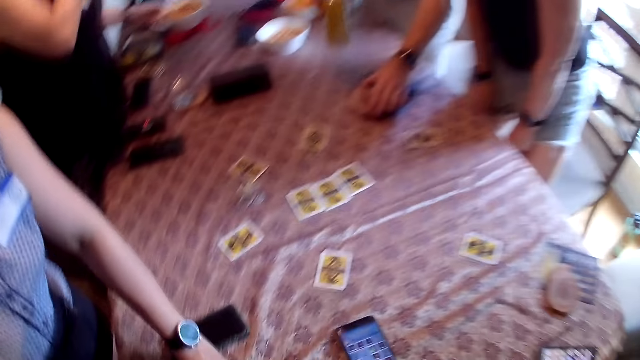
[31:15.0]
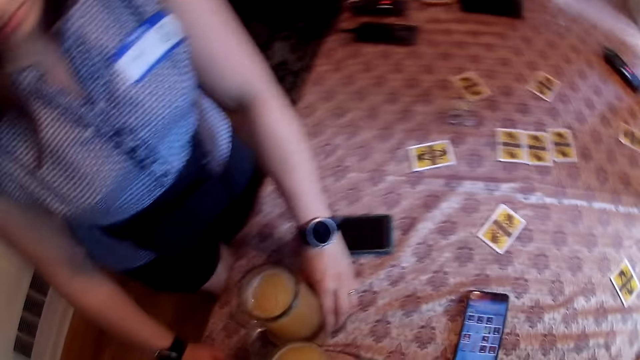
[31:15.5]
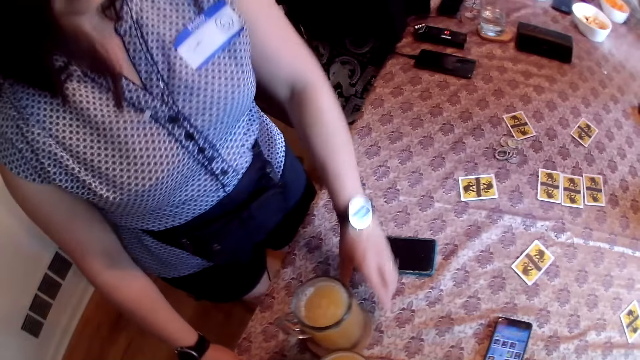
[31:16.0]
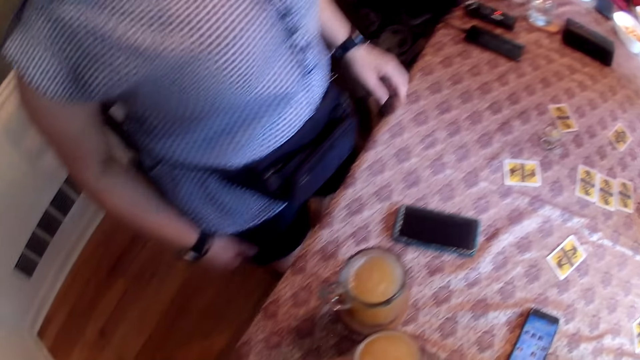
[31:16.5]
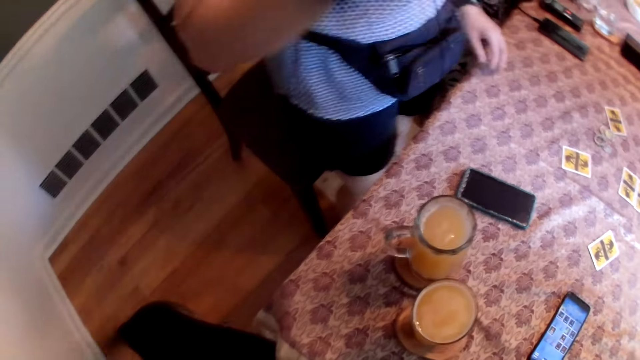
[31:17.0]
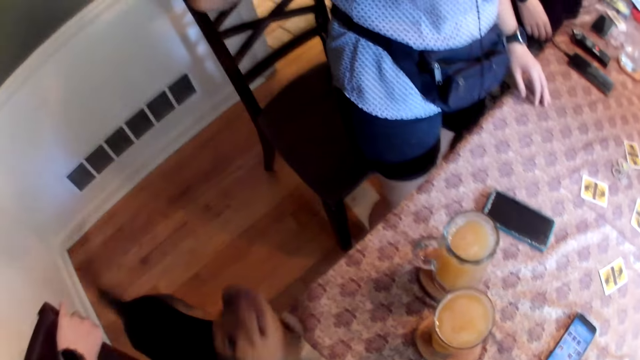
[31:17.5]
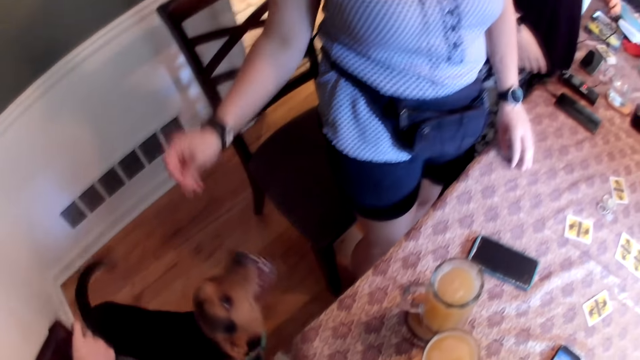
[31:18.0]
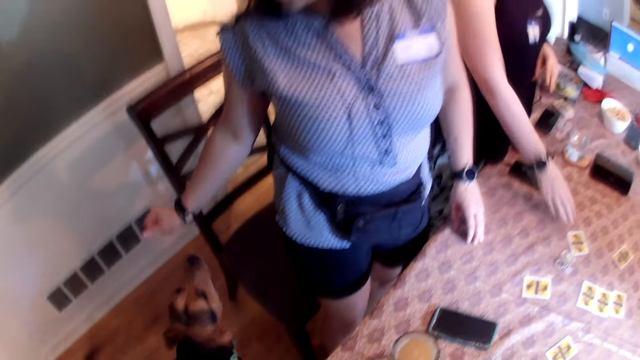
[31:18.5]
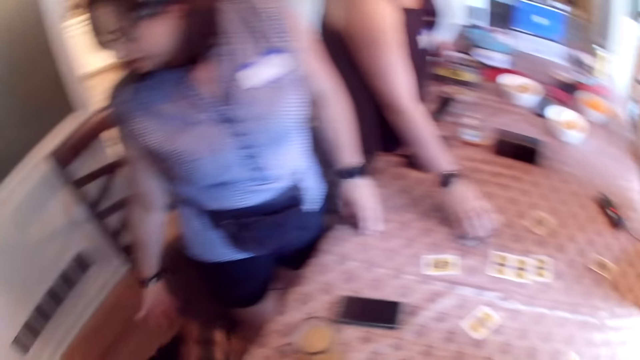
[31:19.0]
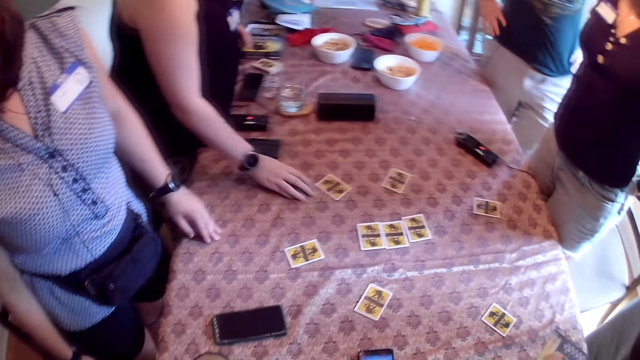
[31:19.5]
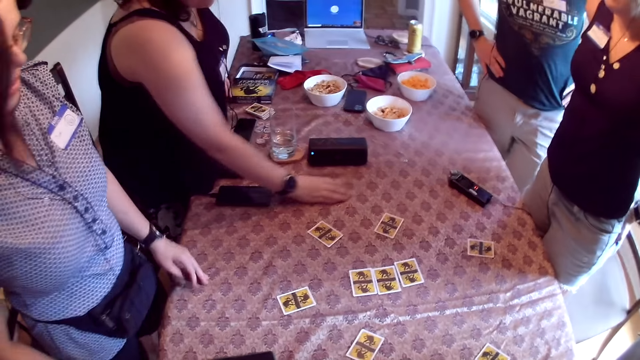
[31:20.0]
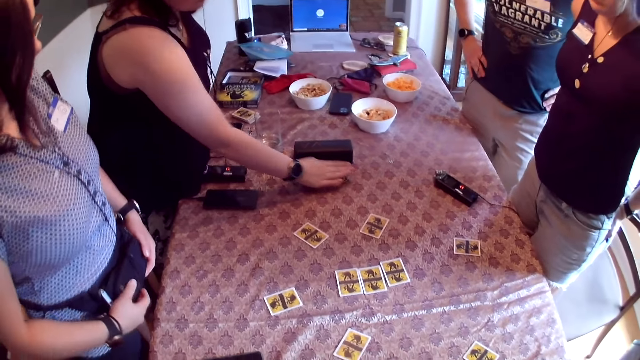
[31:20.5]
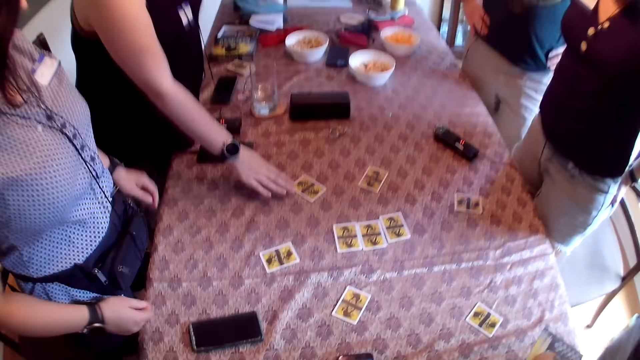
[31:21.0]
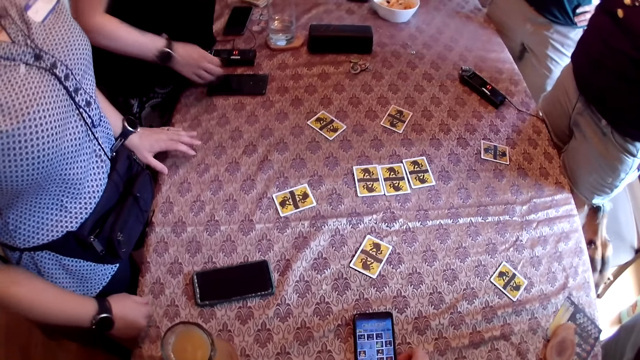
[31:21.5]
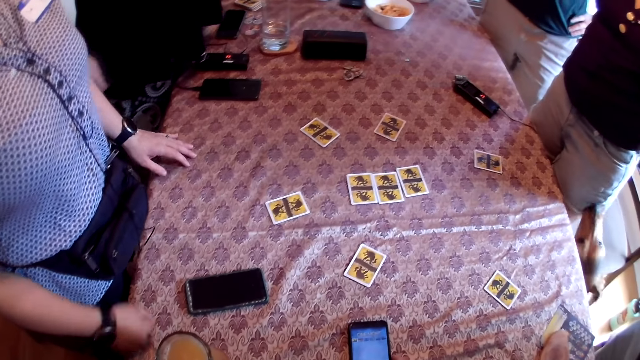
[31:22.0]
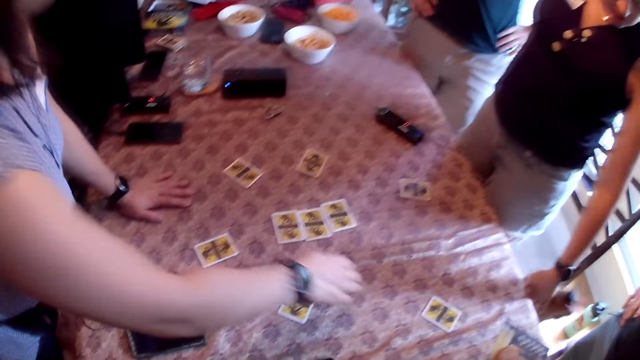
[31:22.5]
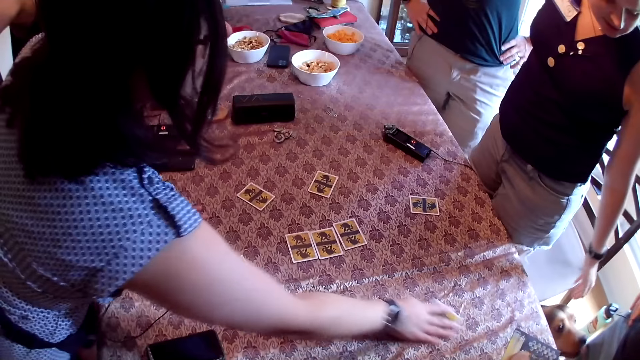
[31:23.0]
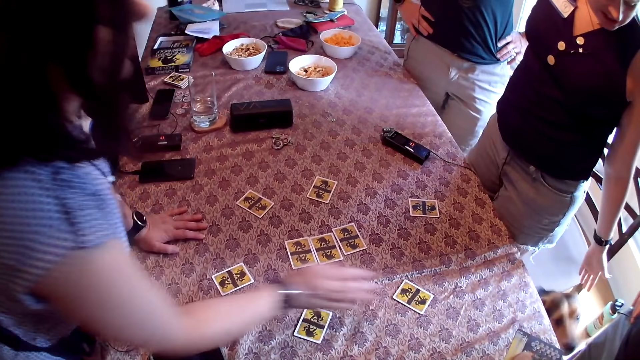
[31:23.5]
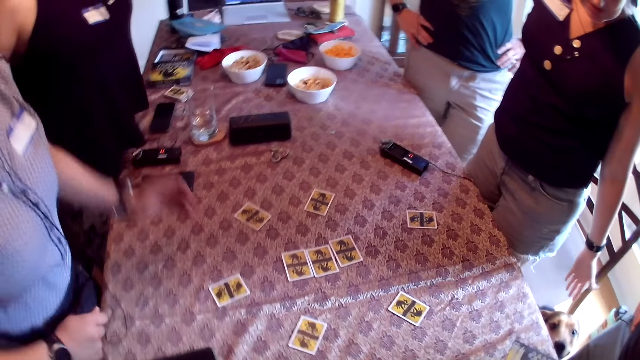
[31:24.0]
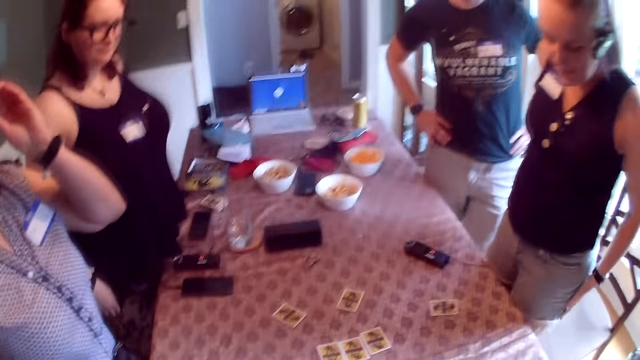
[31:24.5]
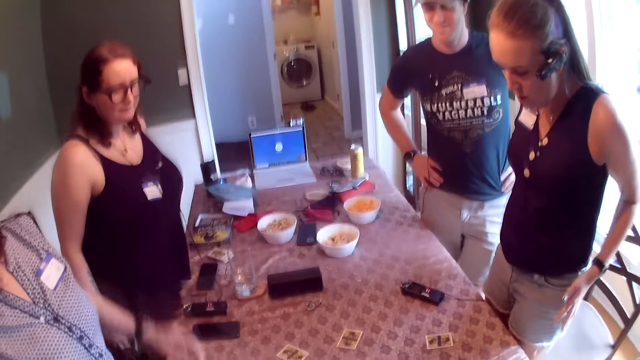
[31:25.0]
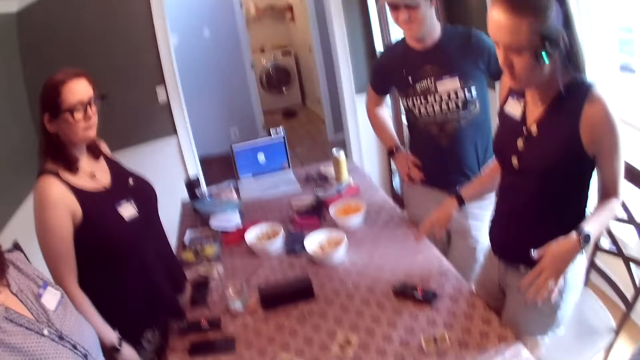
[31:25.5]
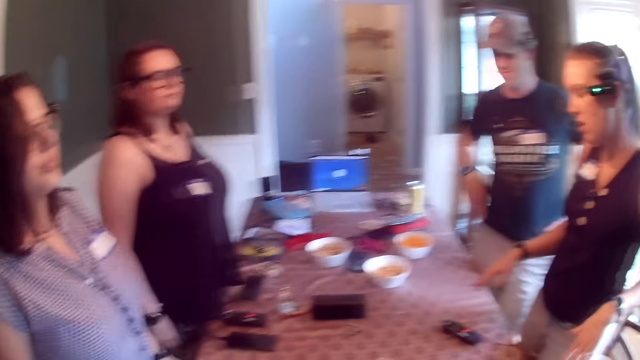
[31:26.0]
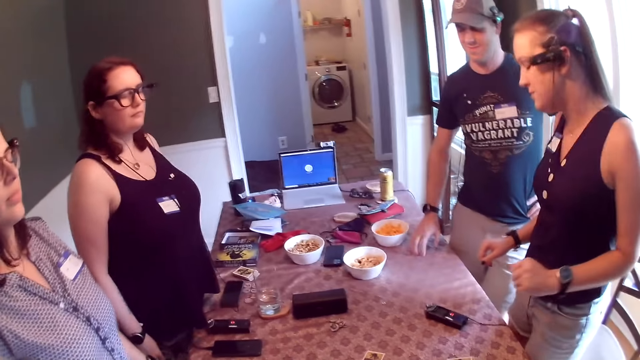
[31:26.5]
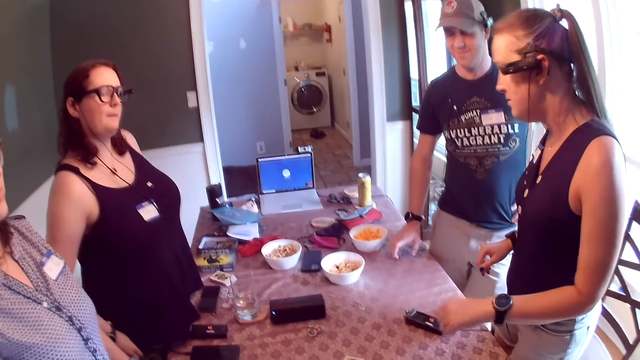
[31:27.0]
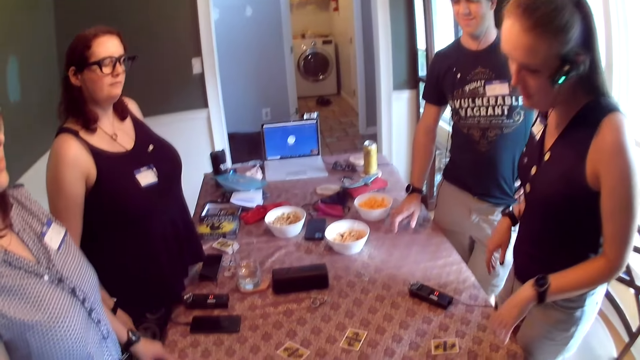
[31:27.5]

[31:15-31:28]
A man picks a can of beer from the table with both hands. A woman stands in the room and adjusts her short pants with both hands. The camera wearer stands in the room. Another woman snaps her right hand fingers. A third woman moves tokens on the table with her right hand. The third woman moves cards on the table with her right hand. The second woman moves her left hand in the room.

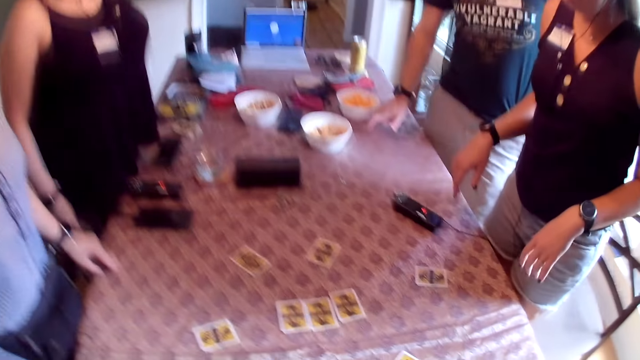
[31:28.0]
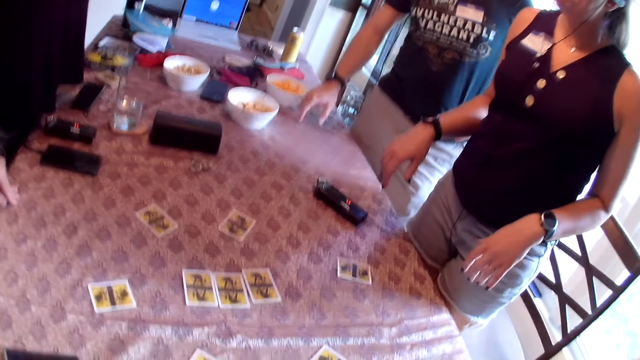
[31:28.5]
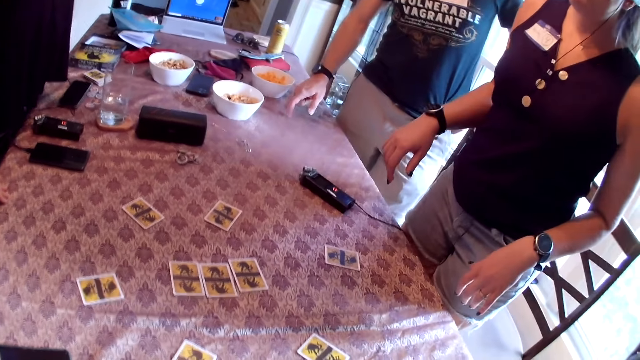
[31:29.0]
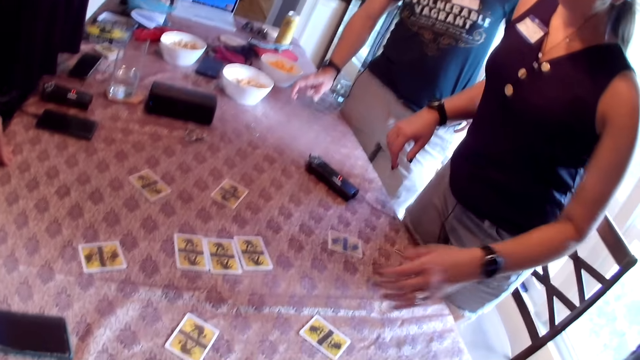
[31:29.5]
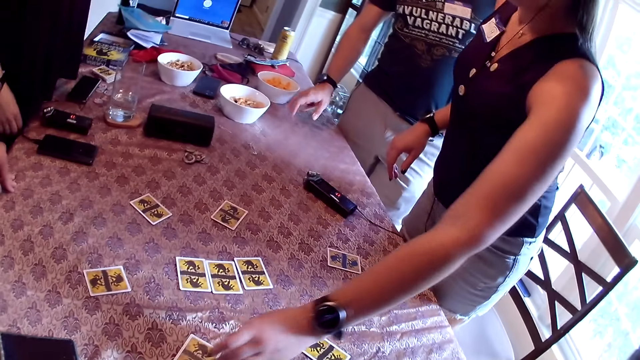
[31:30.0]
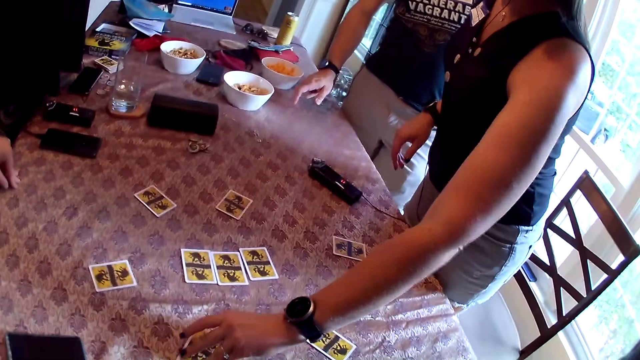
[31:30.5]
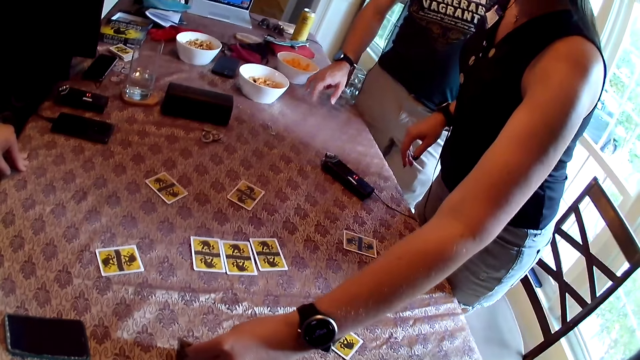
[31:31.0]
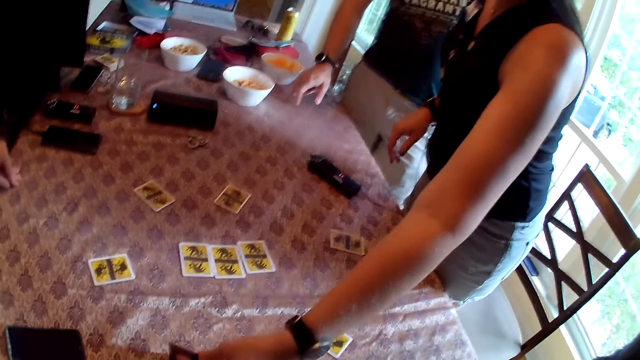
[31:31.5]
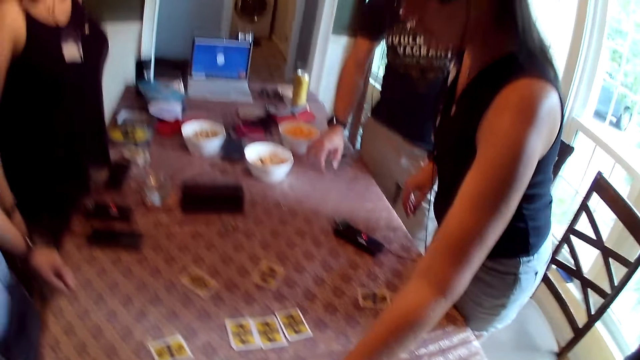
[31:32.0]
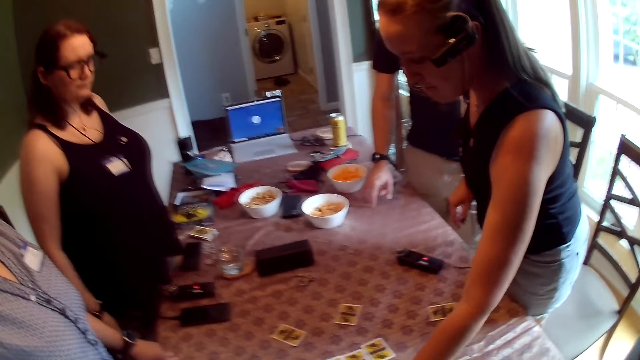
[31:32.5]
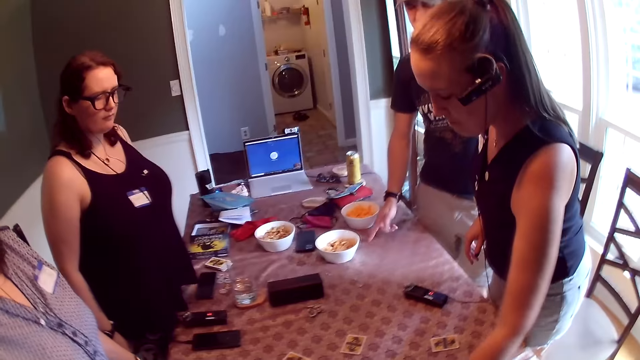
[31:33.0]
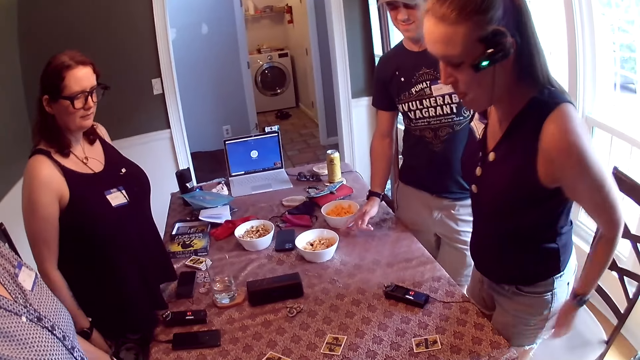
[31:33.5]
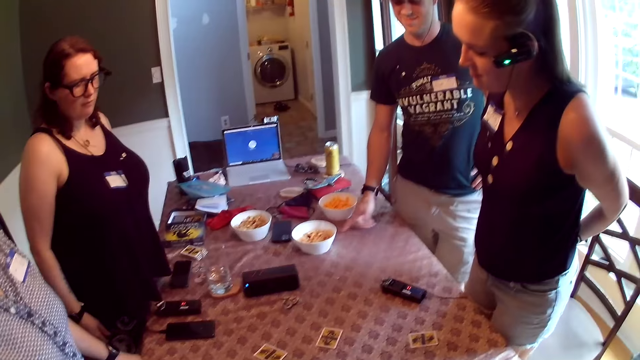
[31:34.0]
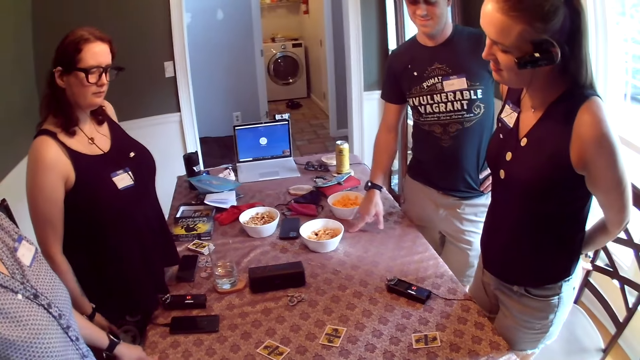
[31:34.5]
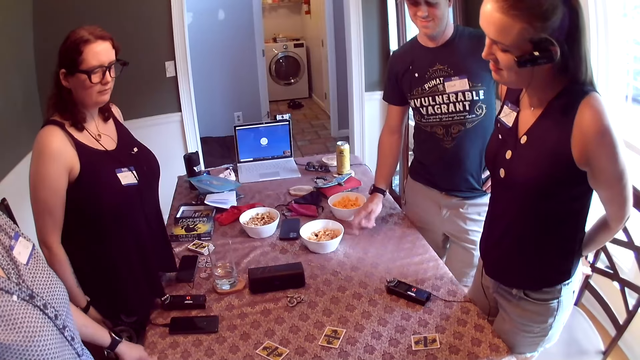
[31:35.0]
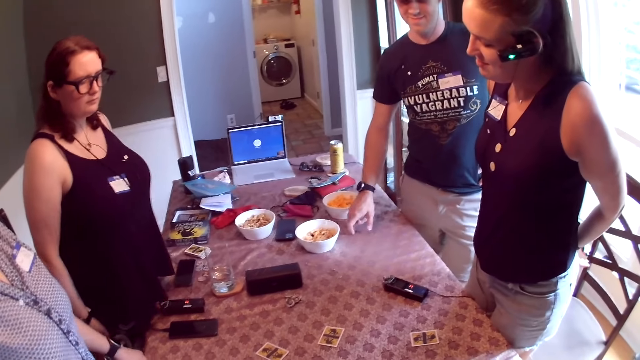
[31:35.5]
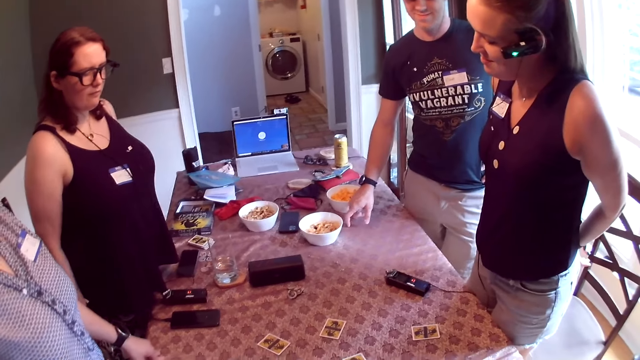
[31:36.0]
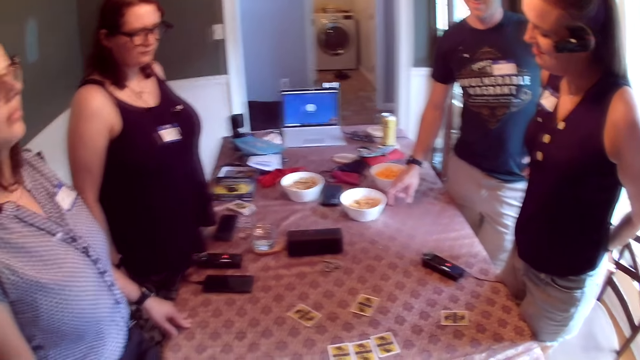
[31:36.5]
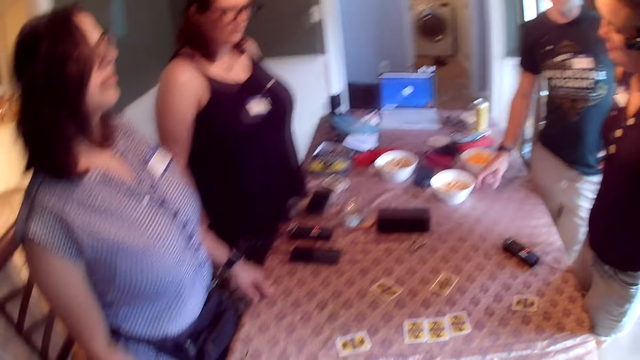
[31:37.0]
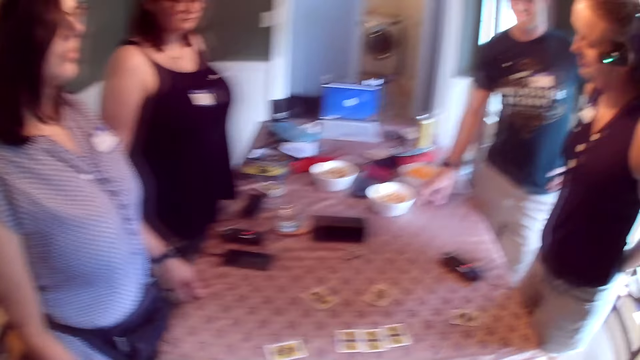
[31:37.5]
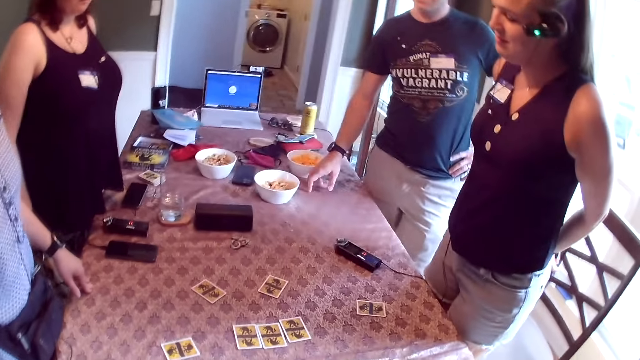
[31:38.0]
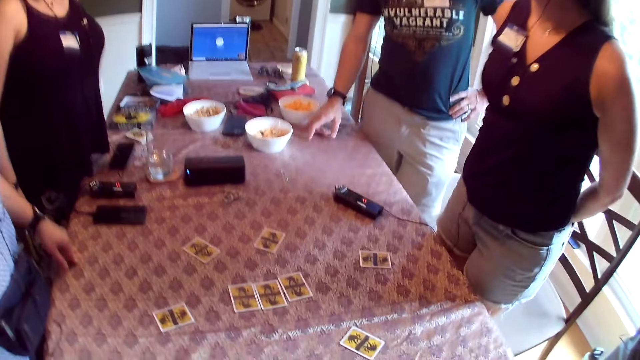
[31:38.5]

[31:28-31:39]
A man taps the table with the right hand. The woman lifts a card with her left hand. The woman flips the playing card with the left hand. The man taps the table with the right hand.
